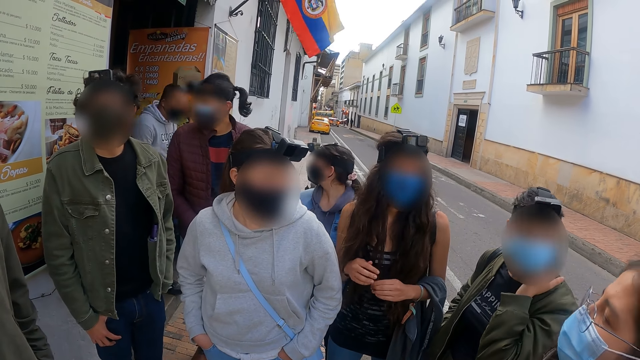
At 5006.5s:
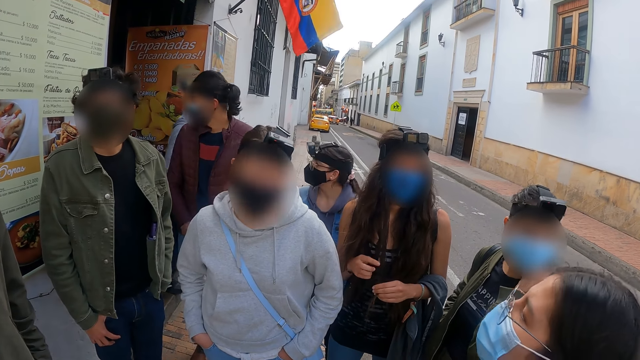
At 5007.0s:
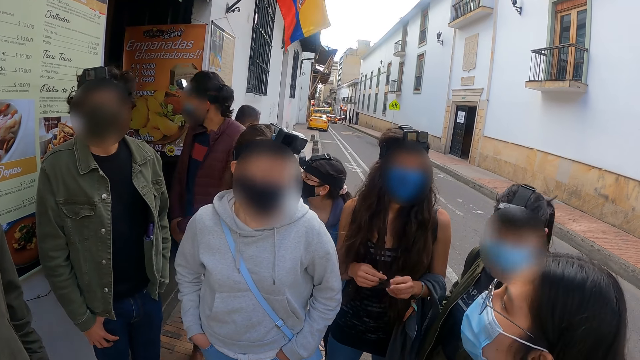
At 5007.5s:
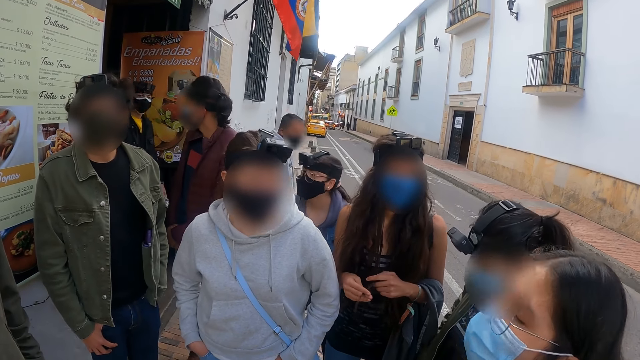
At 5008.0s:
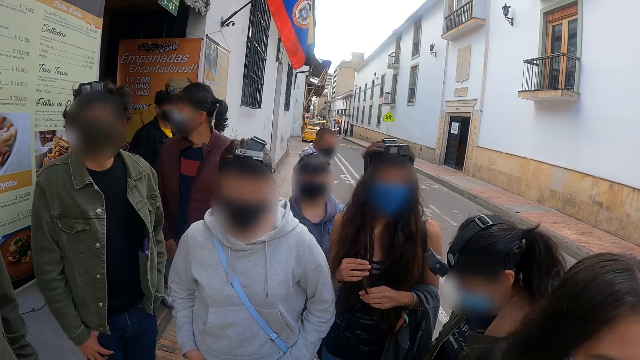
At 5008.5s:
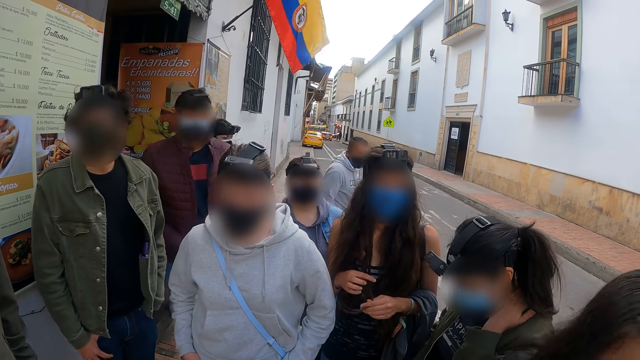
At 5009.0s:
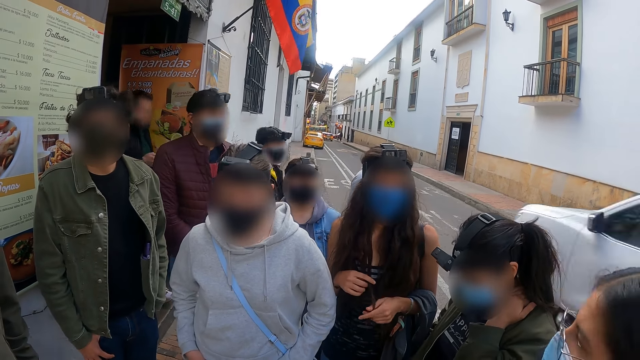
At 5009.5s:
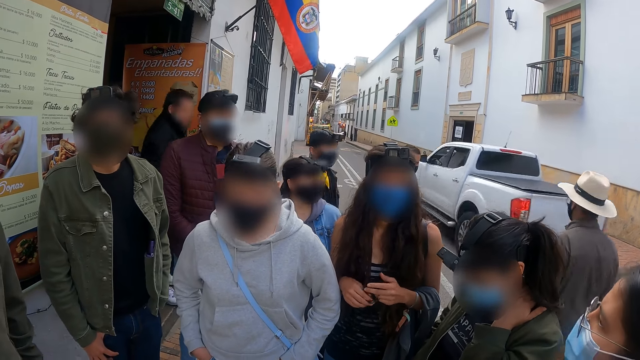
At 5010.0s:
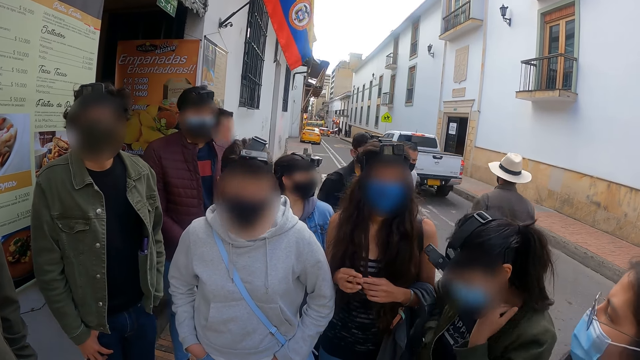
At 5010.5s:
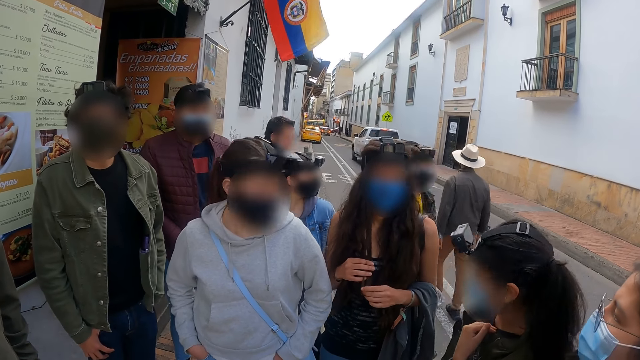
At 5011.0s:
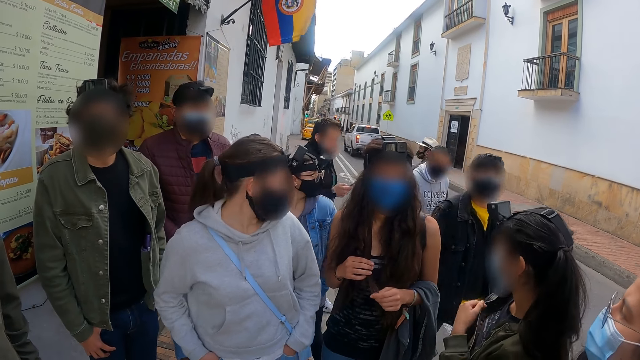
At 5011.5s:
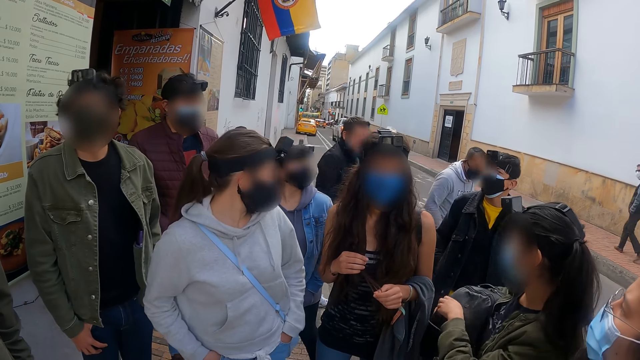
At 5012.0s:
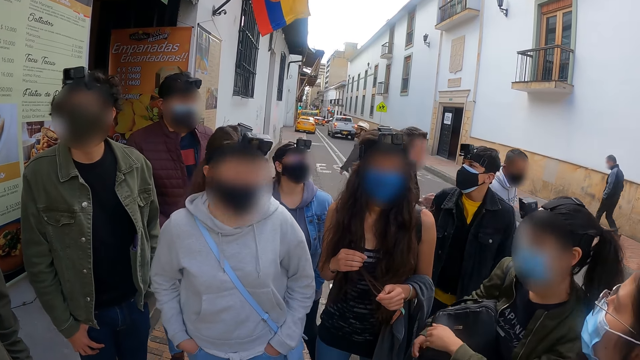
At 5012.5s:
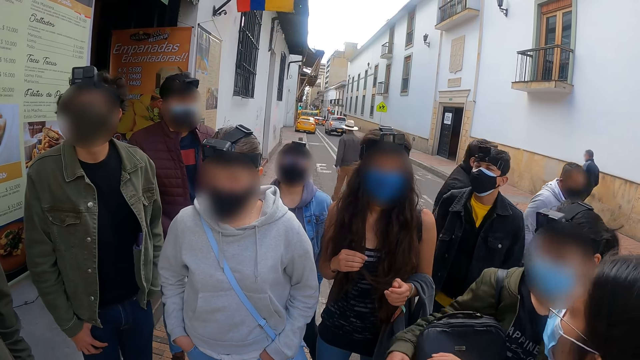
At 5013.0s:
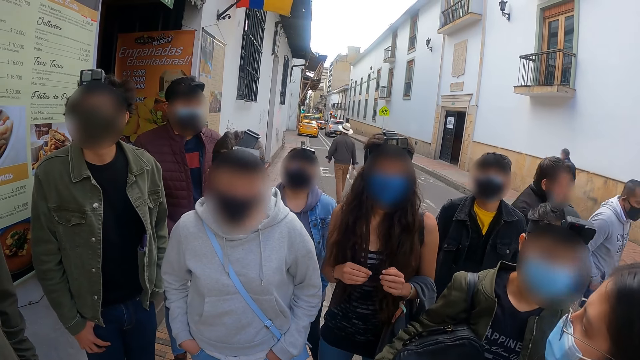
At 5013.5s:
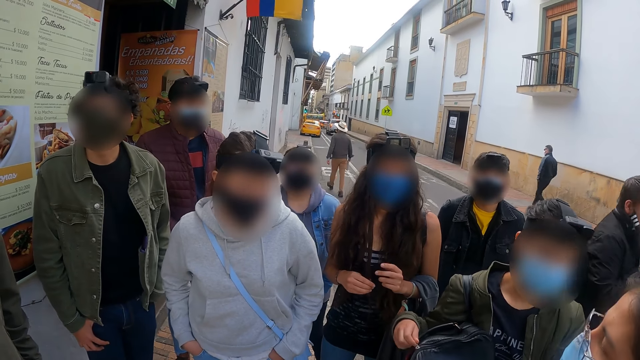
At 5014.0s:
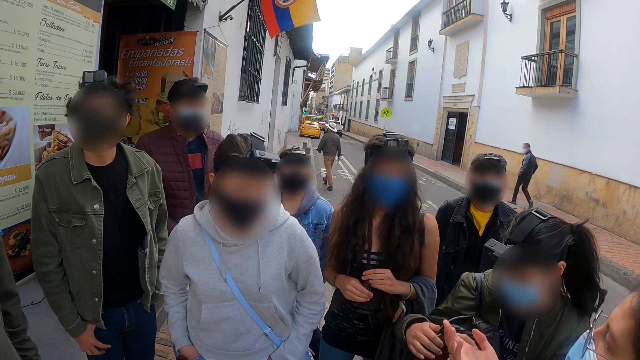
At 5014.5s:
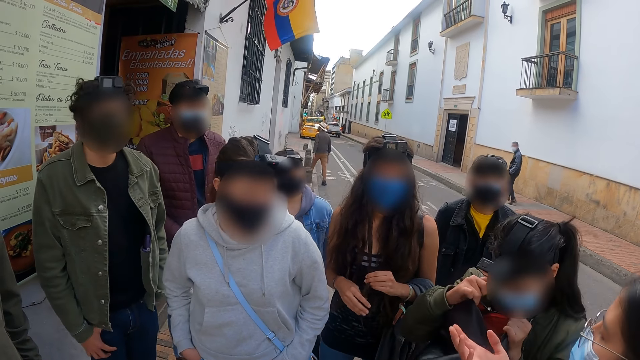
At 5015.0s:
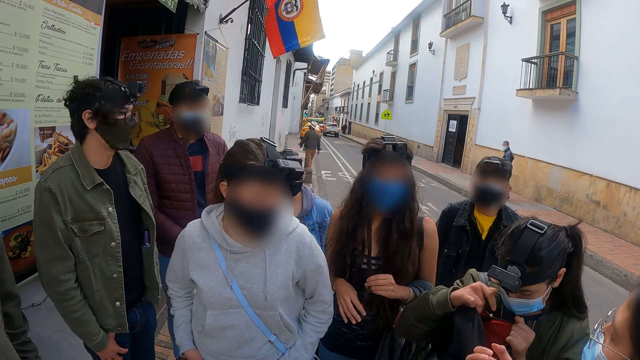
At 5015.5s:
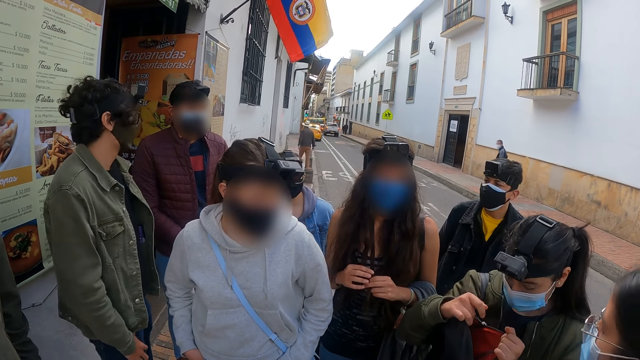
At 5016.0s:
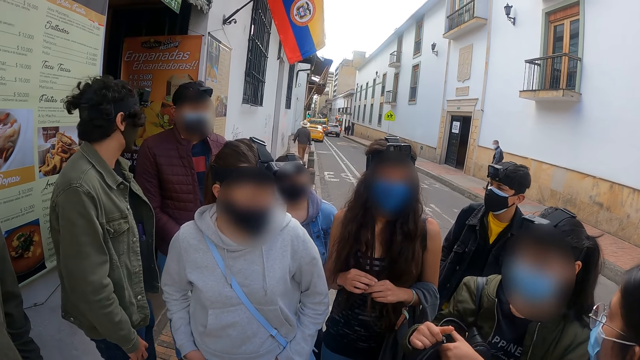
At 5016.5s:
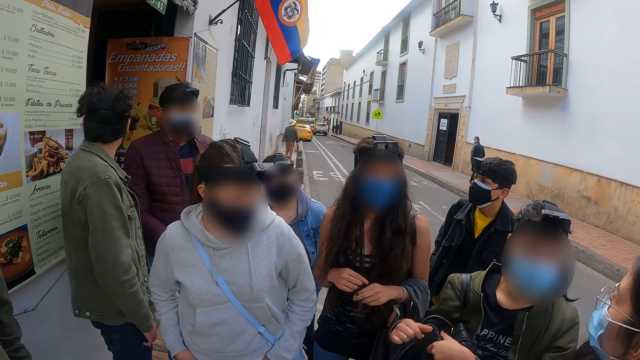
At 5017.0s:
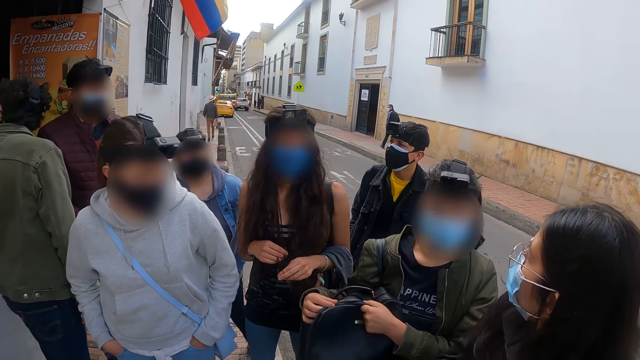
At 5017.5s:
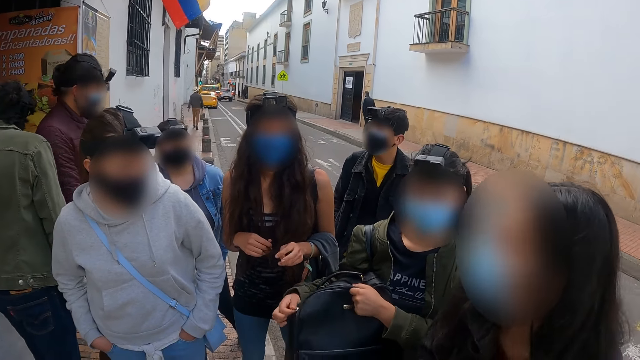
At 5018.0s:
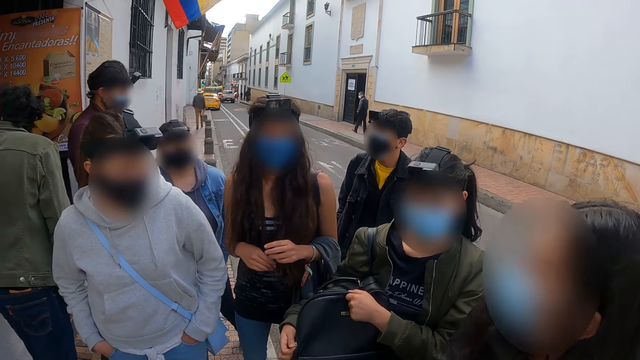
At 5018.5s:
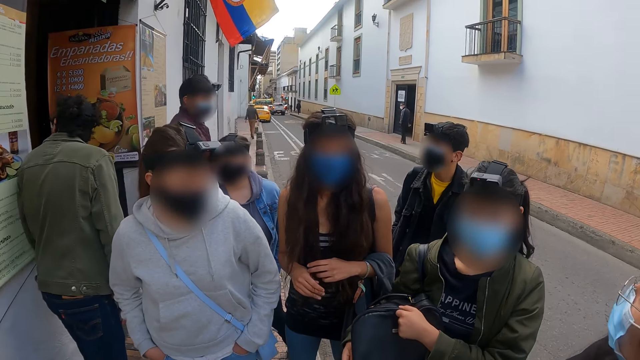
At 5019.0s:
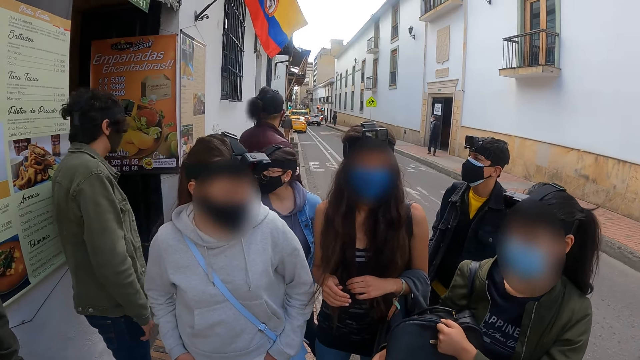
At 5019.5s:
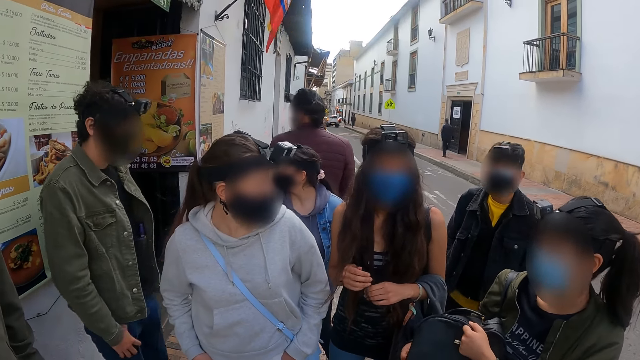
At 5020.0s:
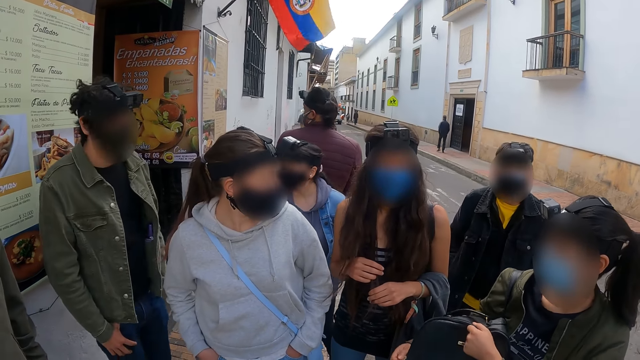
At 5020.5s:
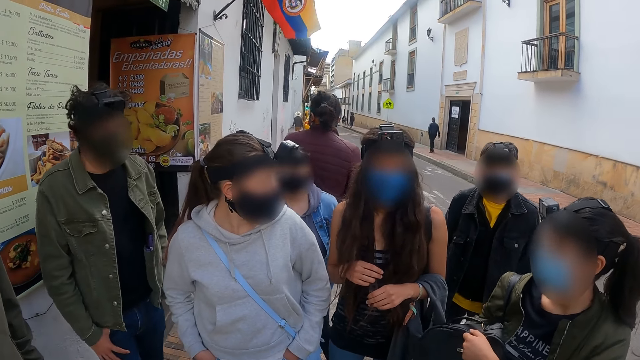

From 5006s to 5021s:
The camera wearer stares outside.

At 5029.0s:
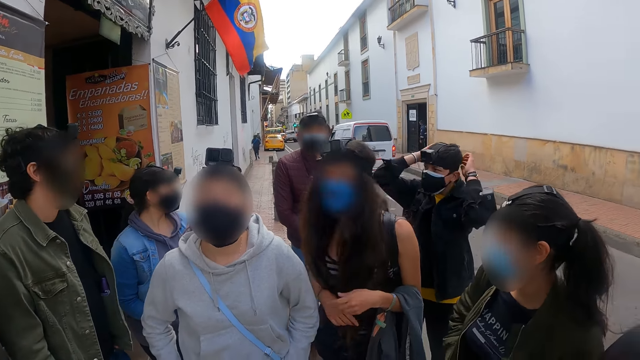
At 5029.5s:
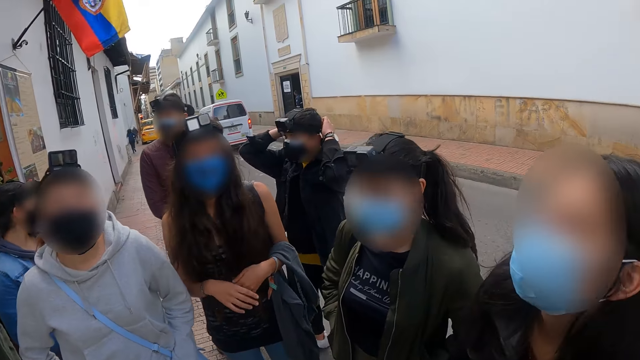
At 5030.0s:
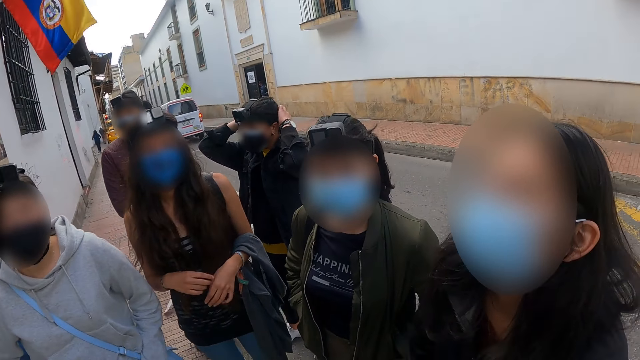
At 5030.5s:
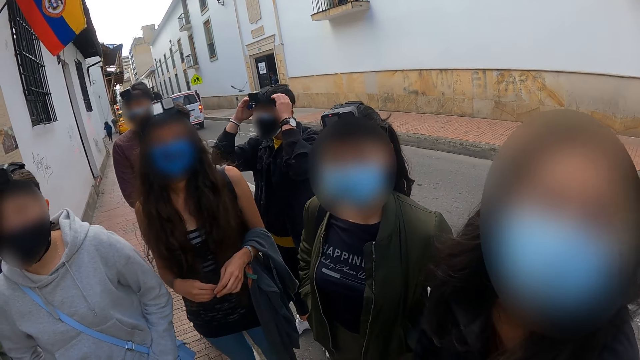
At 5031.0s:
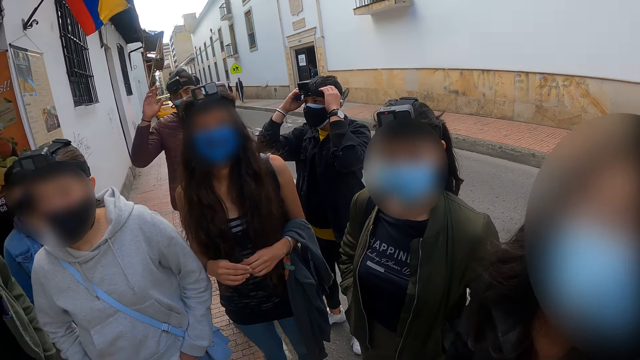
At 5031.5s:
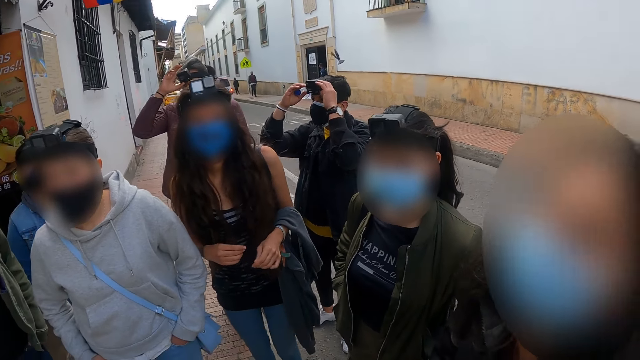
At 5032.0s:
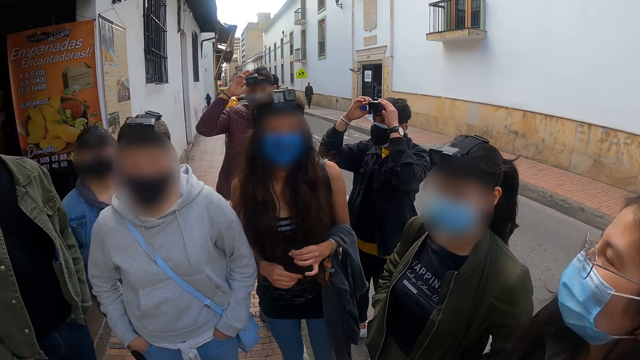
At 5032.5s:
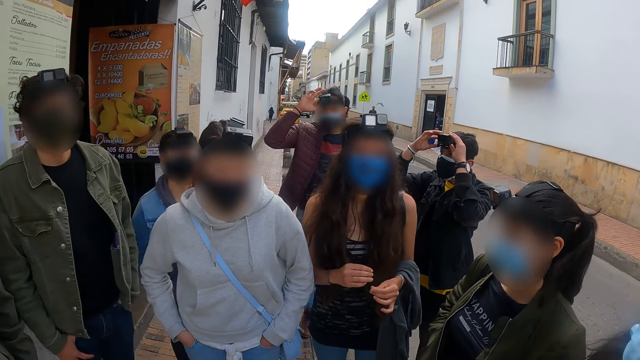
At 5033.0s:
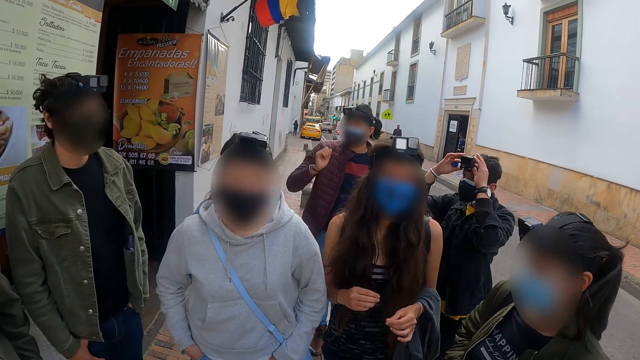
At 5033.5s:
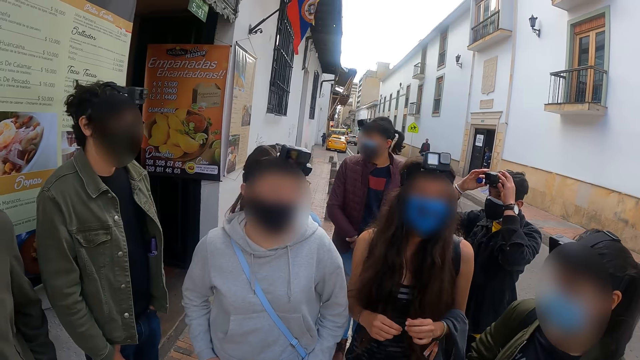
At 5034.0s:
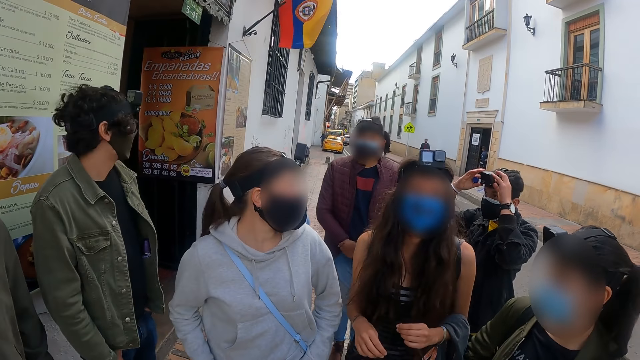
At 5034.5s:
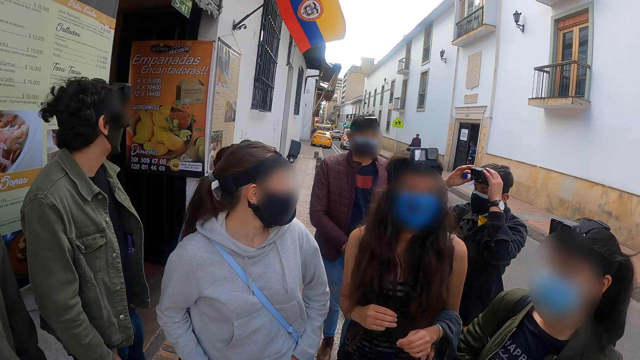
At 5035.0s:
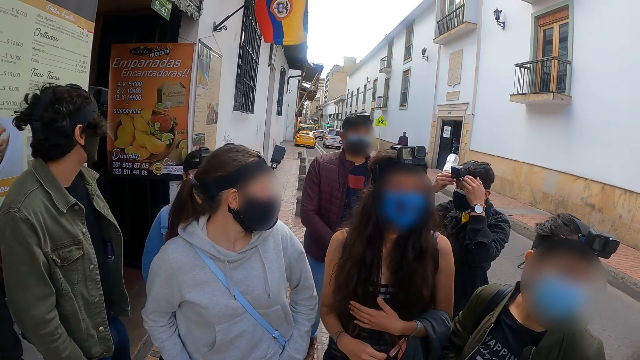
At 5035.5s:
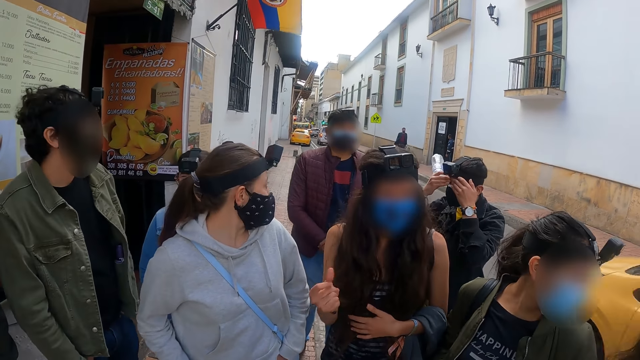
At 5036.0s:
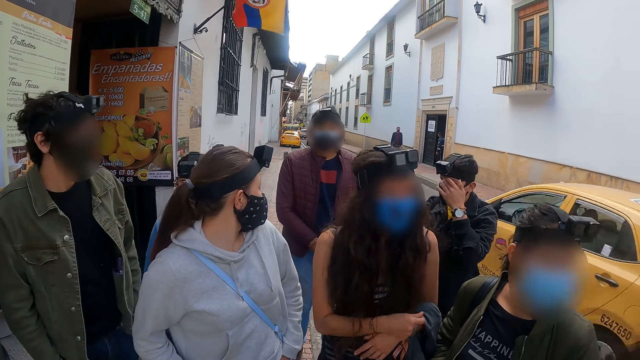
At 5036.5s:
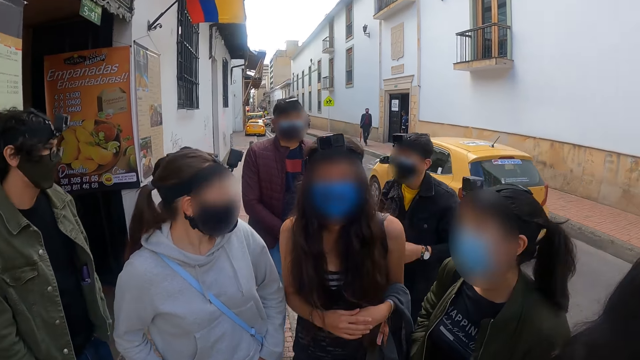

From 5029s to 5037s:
A person adjusts binoculars. The camera wearer stares outside.
